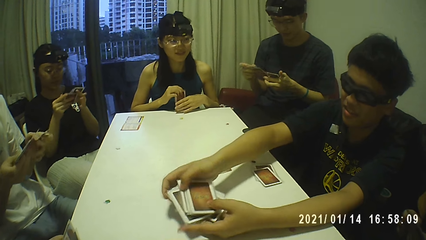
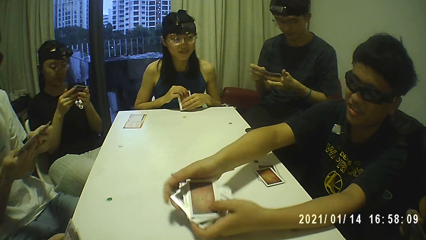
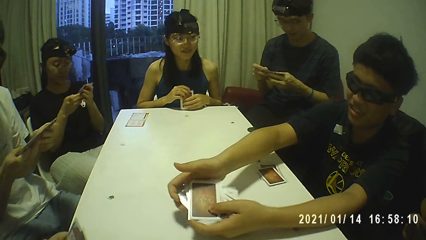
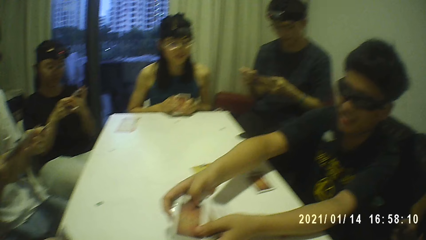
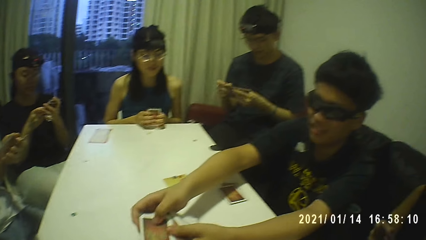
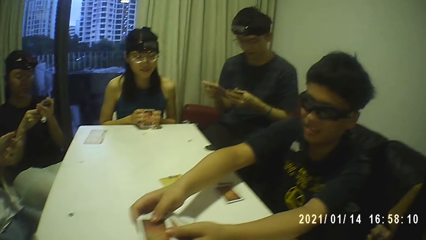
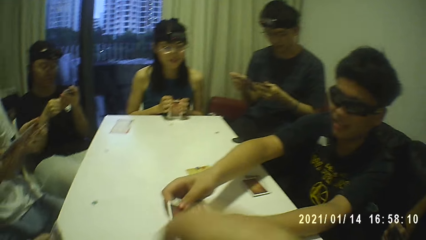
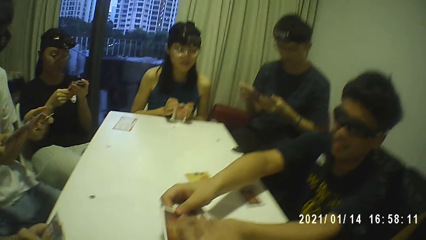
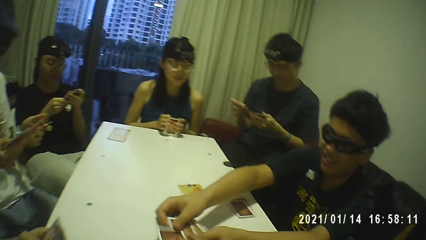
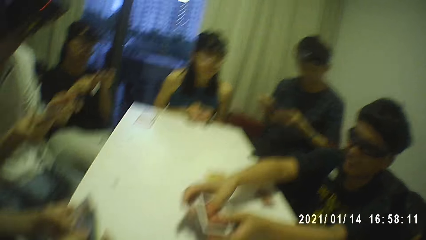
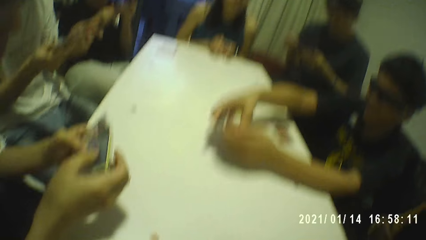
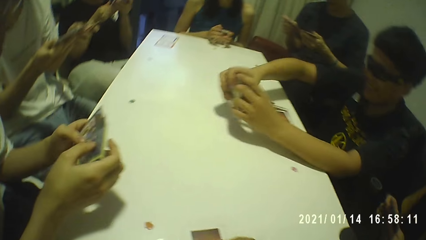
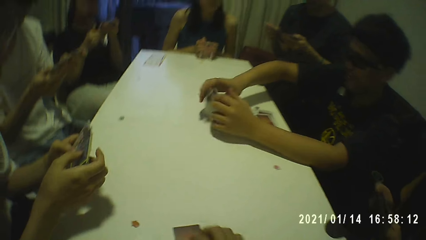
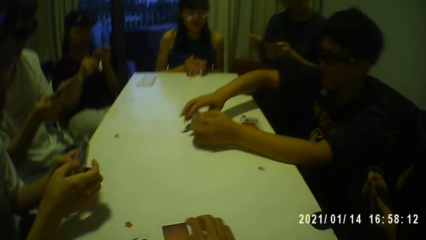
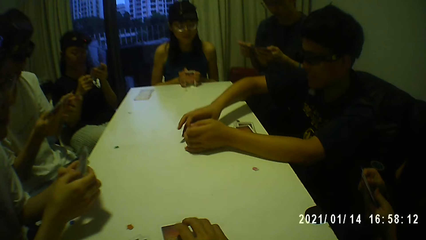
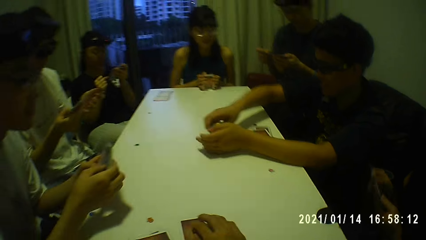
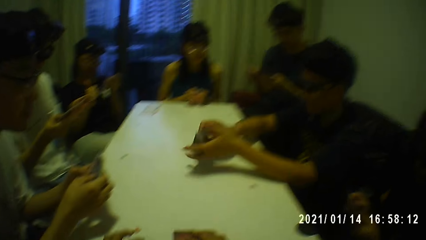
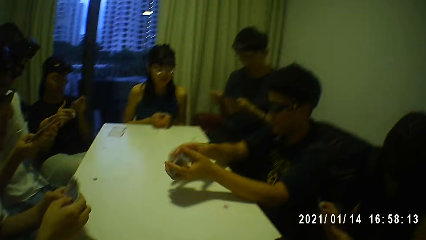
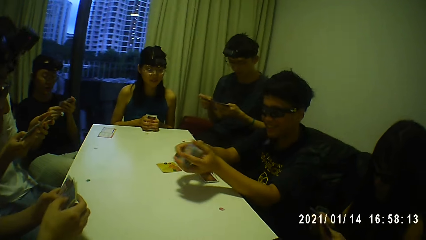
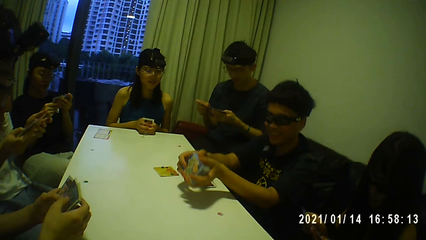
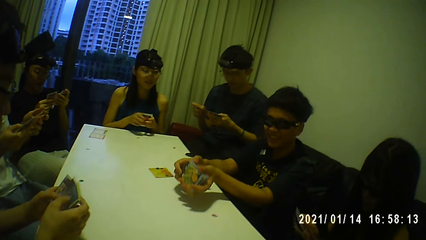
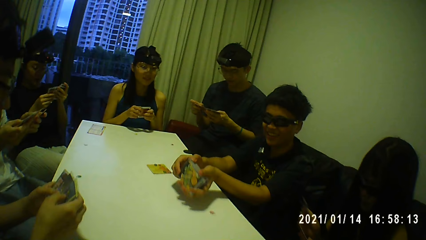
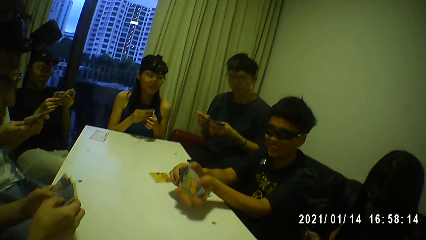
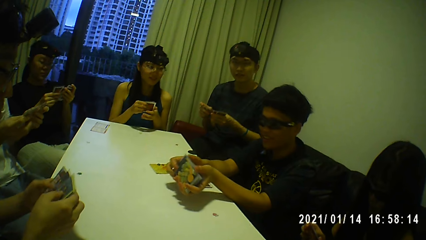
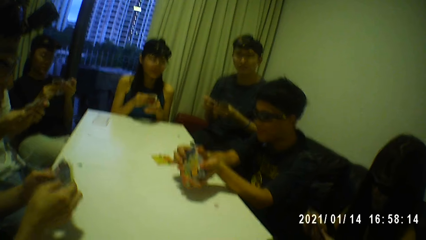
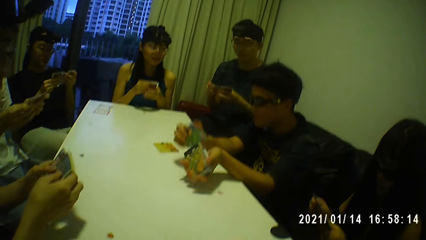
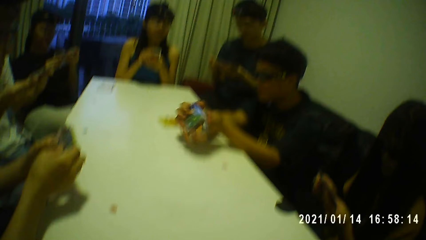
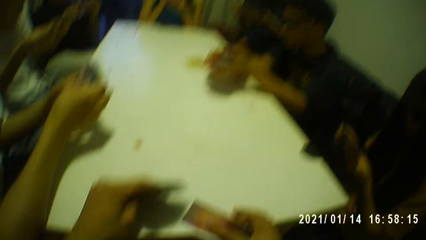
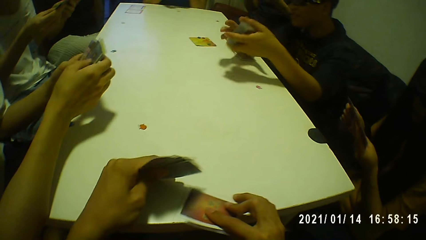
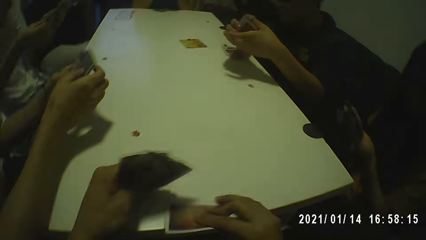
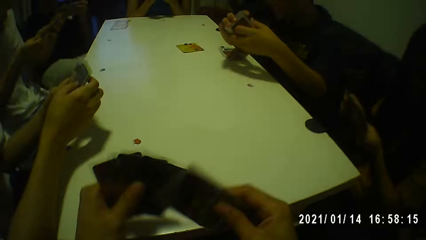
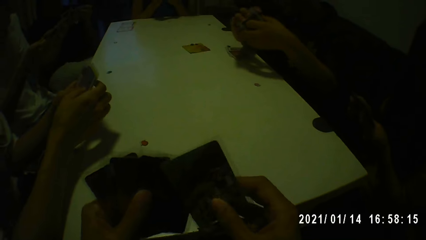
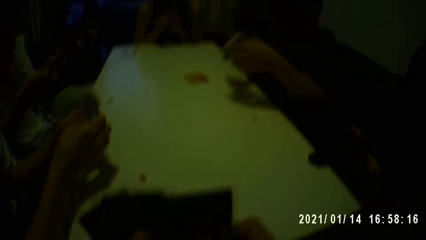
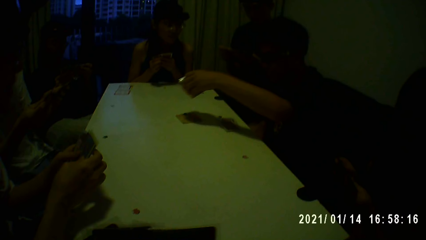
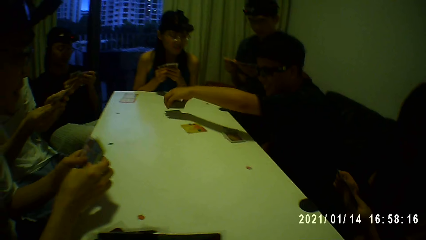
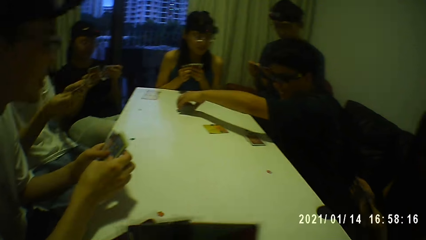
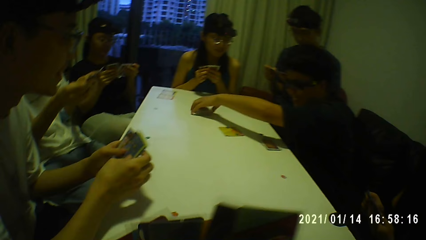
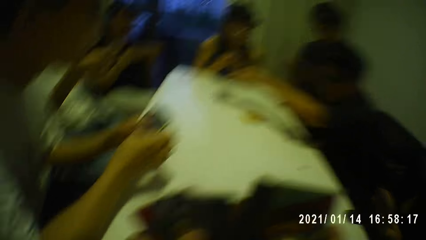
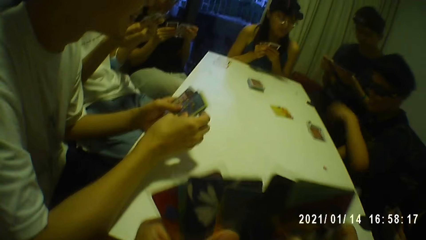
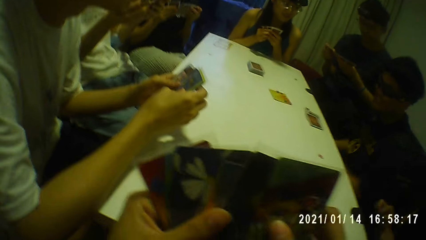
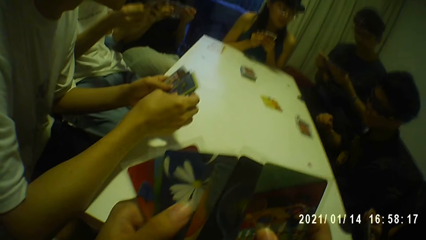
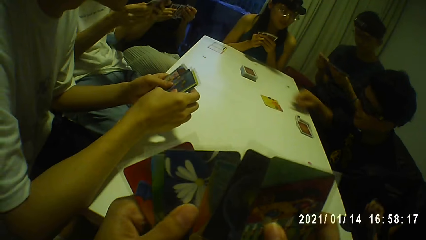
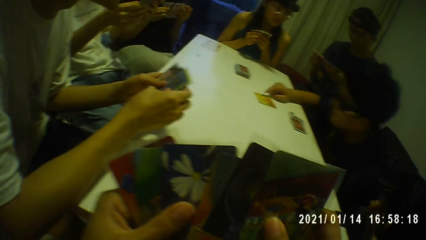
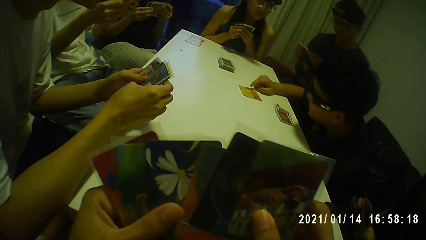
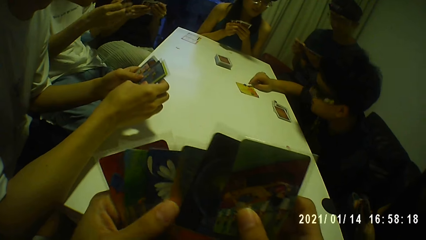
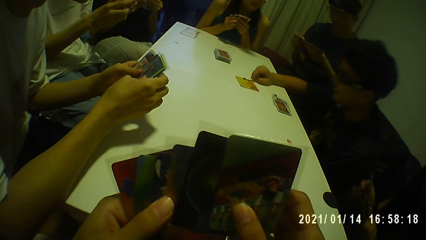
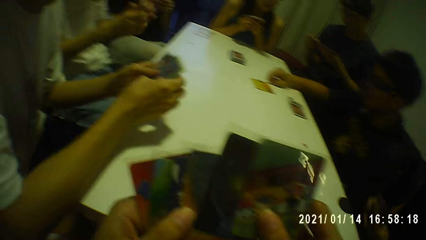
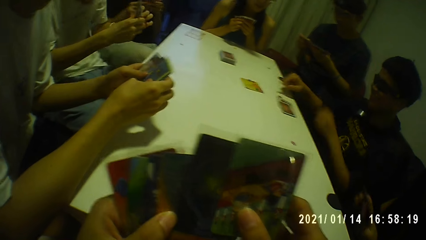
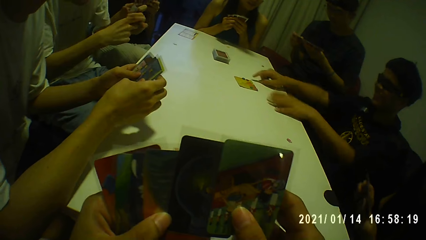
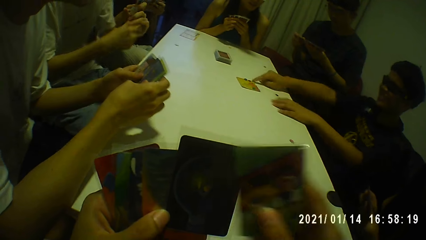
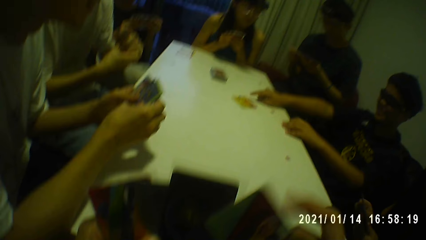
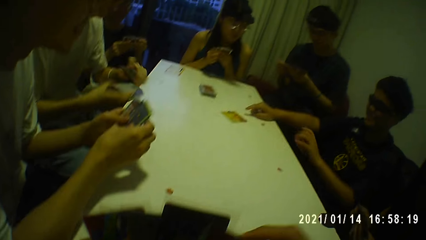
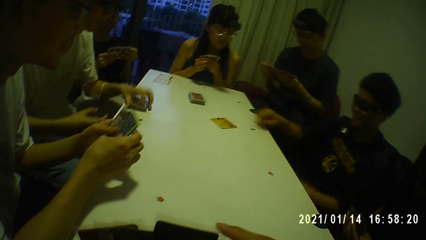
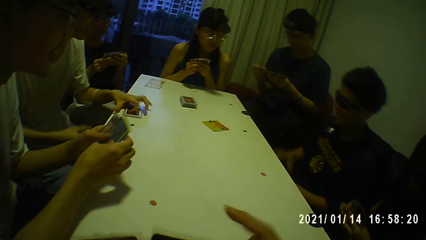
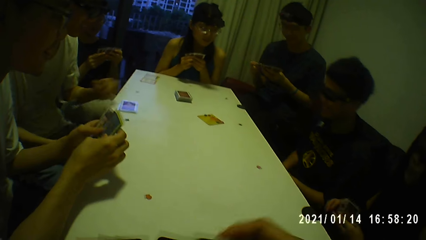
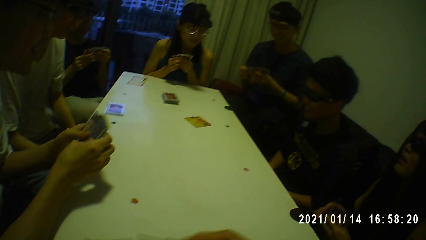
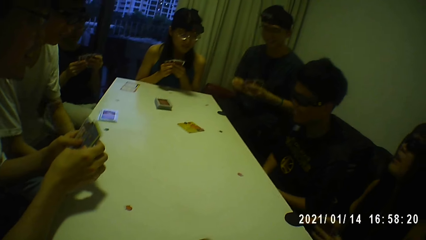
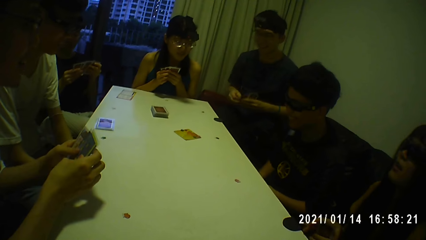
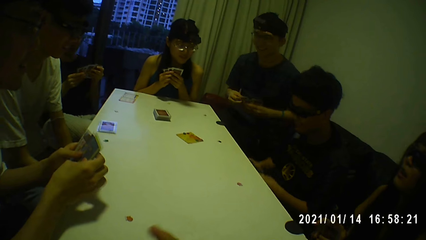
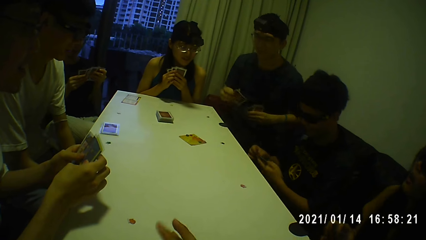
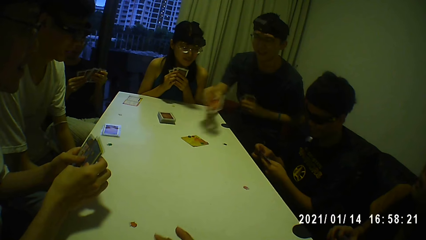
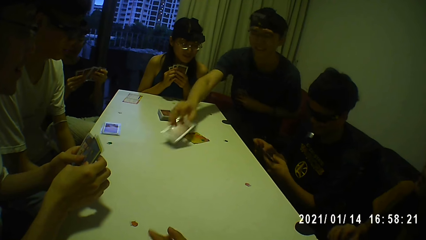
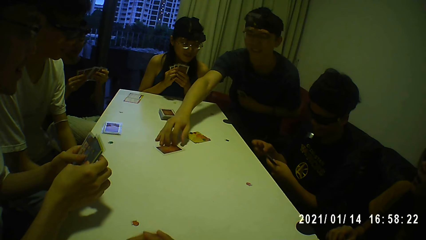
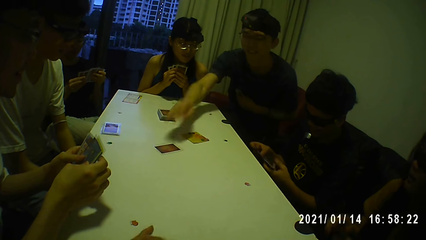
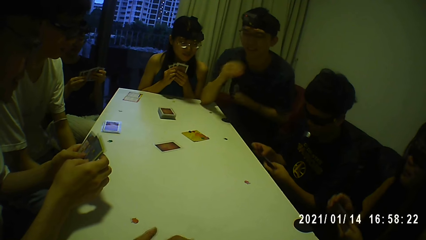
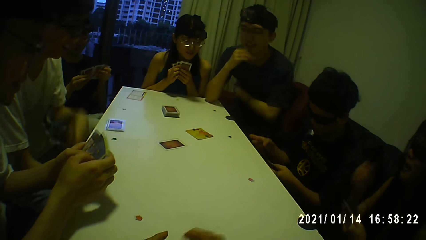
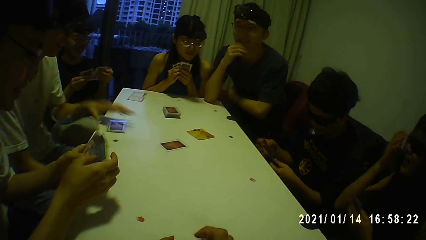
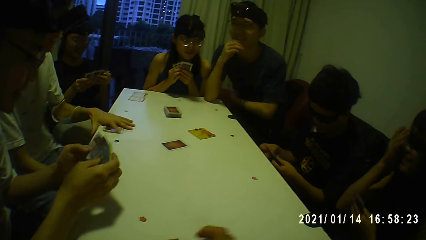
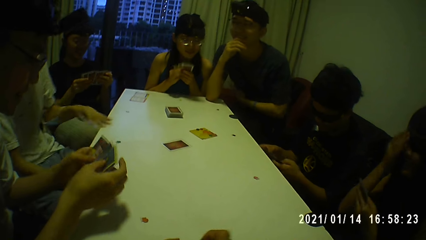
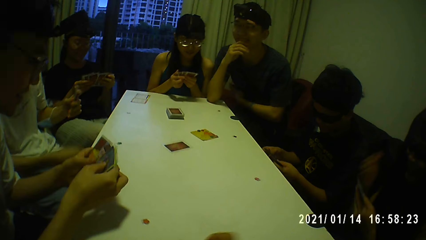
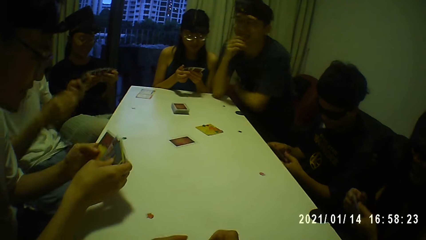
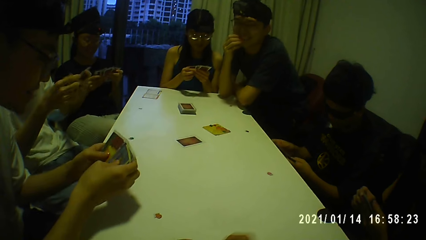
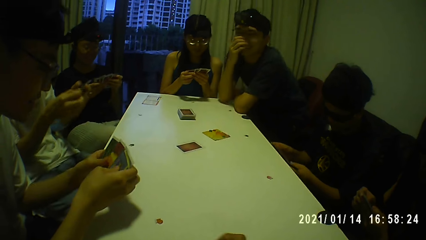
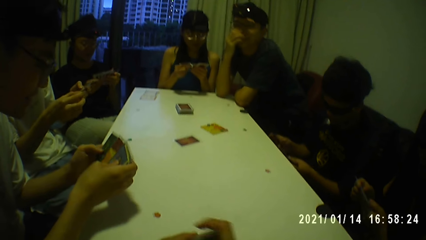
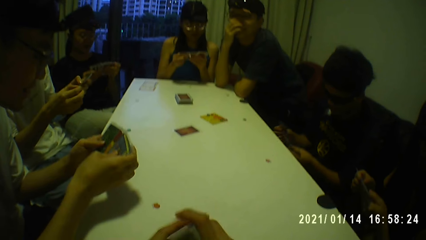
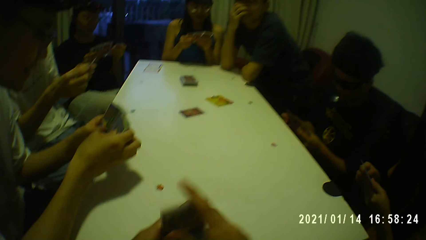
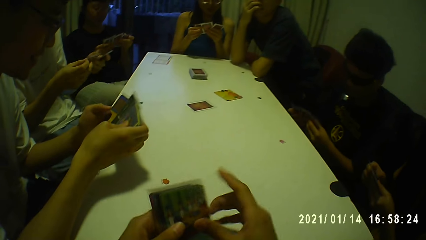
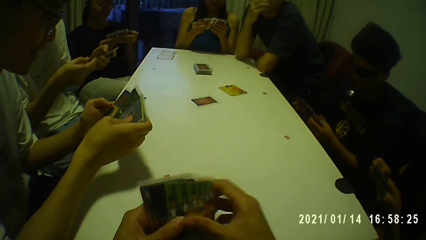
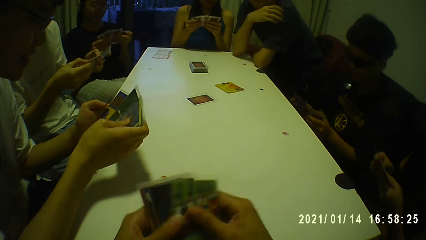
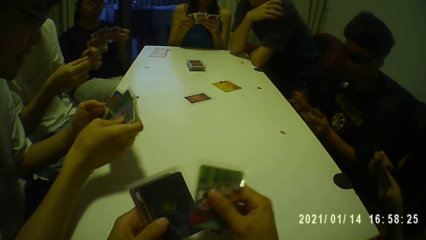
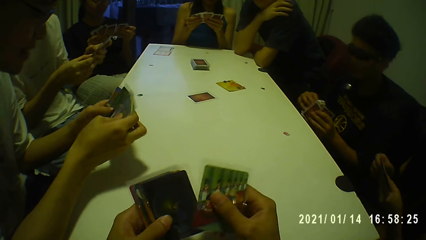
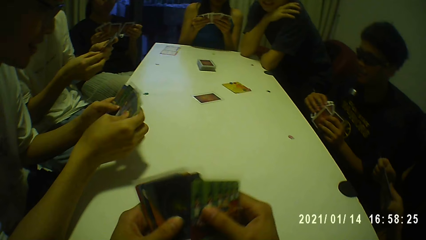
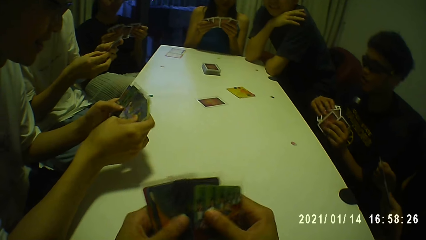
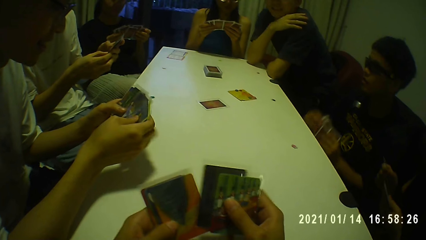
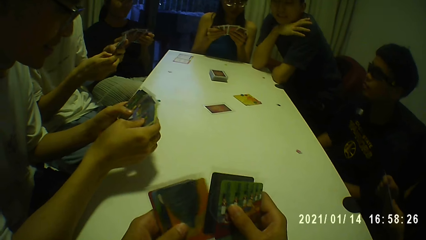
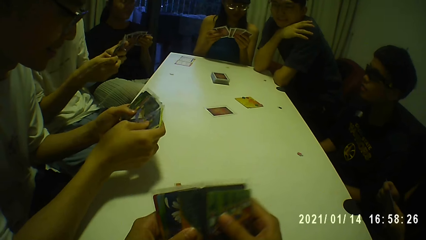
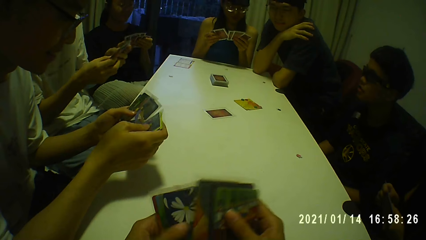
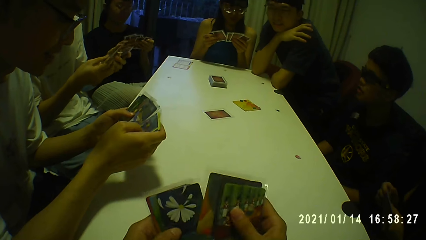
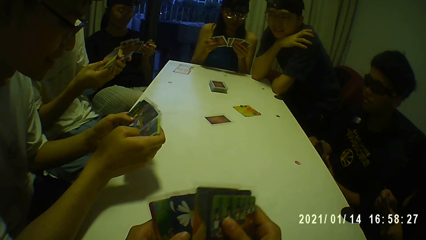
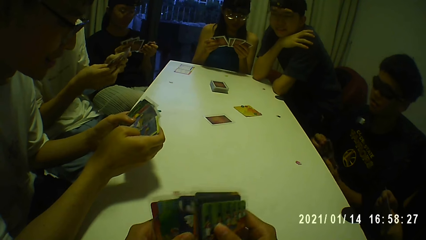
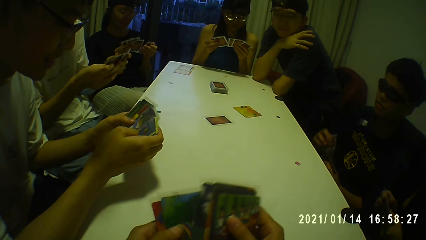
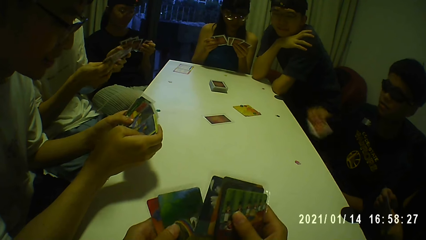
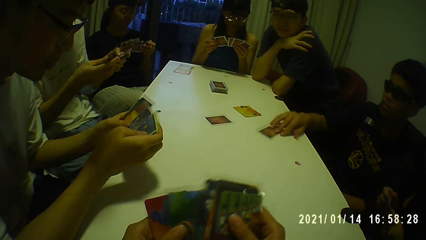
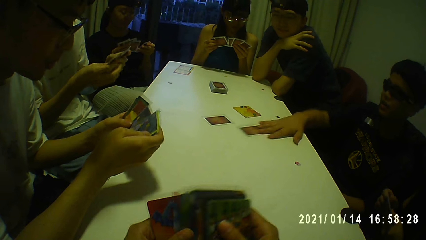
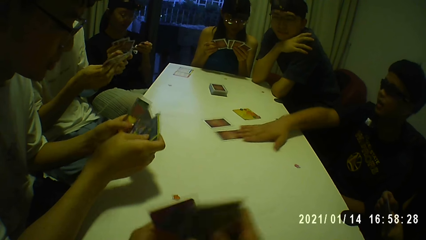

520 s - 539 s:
The camera wearer collects a card from a man with his right hand. The man shuffles the cards. The camera wearer arranges the cards in his hands. He shuffles the cards. He examines the cards in his hands.
